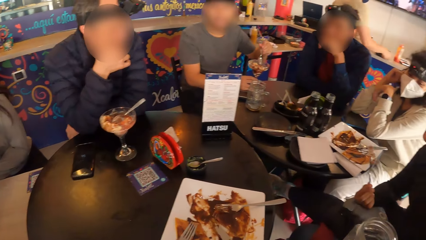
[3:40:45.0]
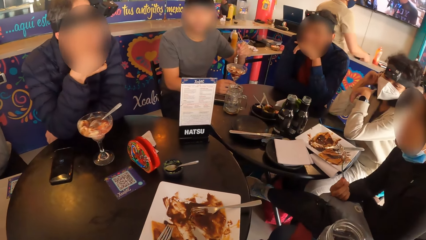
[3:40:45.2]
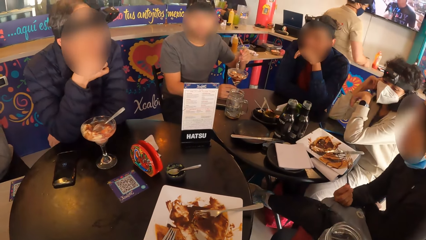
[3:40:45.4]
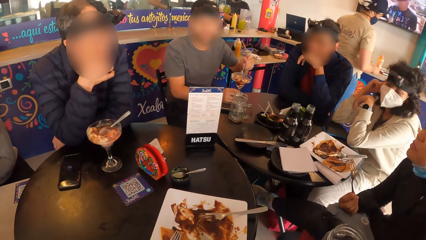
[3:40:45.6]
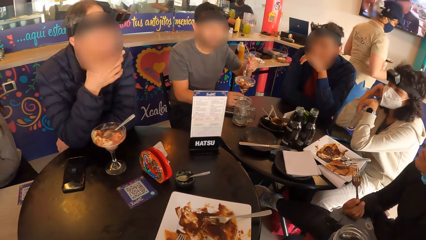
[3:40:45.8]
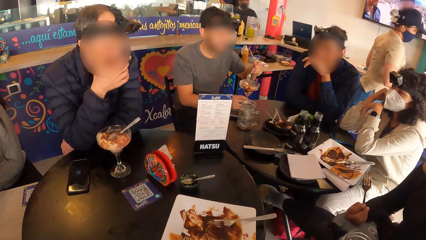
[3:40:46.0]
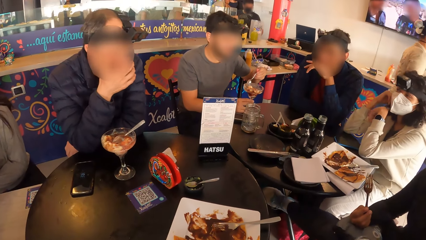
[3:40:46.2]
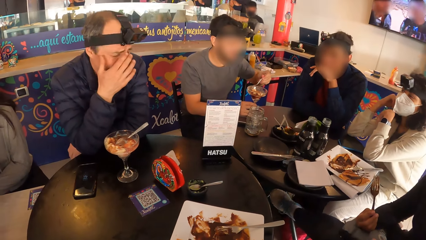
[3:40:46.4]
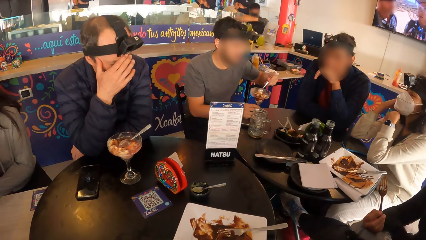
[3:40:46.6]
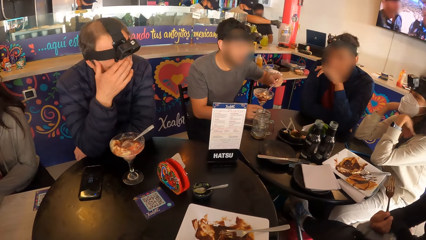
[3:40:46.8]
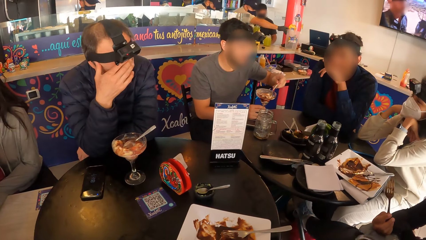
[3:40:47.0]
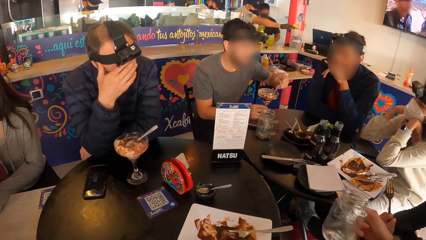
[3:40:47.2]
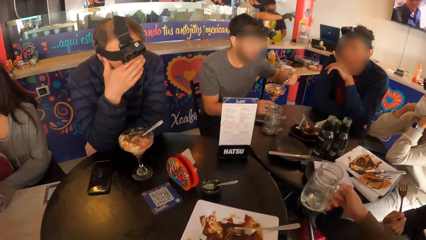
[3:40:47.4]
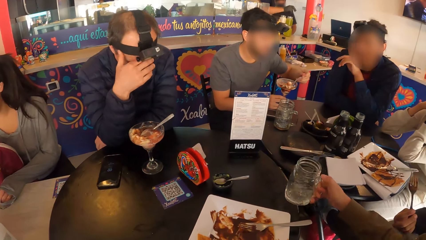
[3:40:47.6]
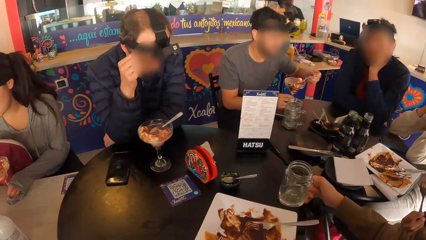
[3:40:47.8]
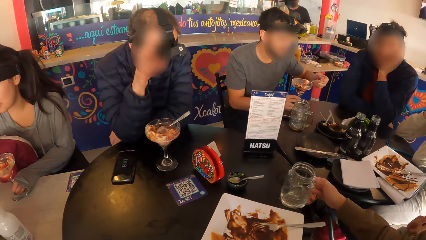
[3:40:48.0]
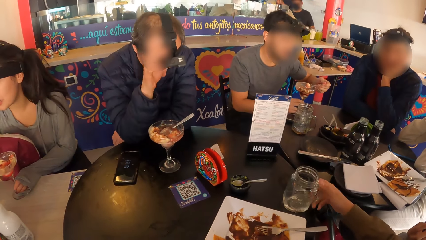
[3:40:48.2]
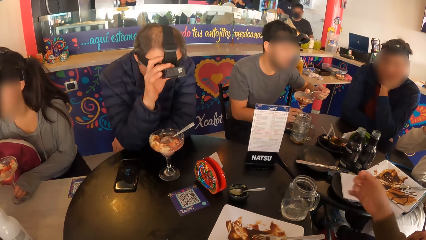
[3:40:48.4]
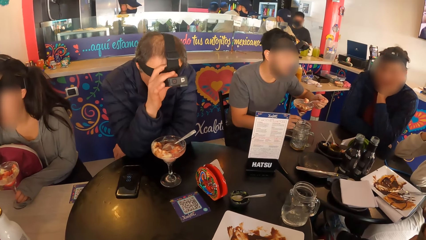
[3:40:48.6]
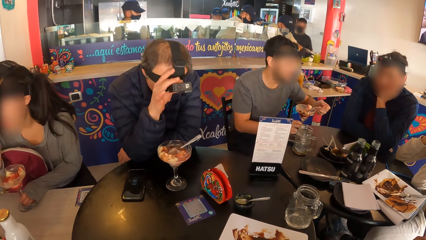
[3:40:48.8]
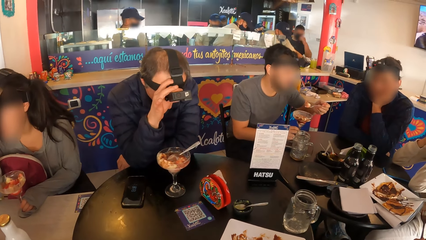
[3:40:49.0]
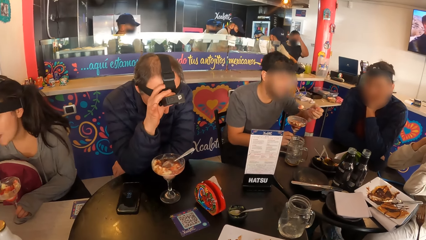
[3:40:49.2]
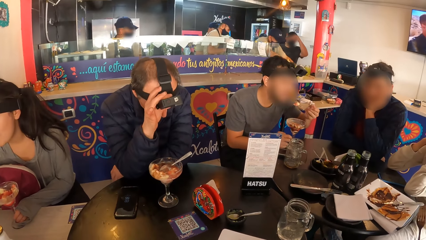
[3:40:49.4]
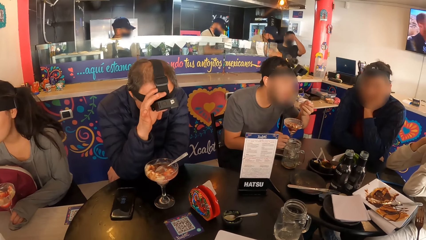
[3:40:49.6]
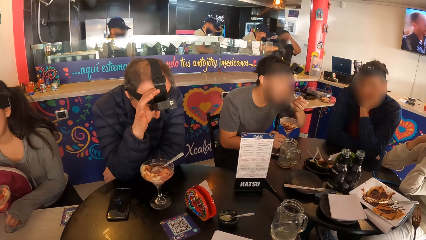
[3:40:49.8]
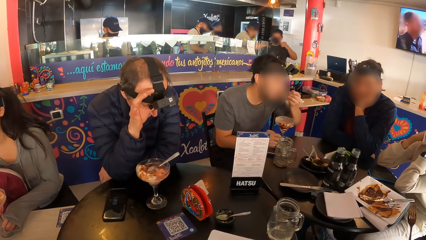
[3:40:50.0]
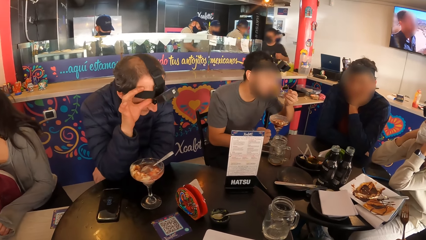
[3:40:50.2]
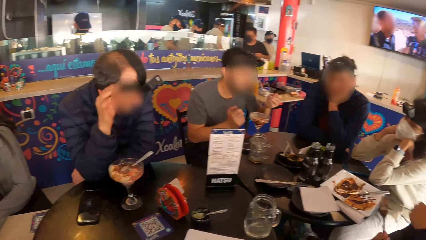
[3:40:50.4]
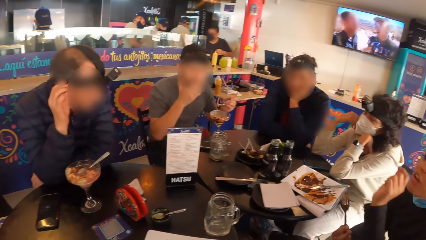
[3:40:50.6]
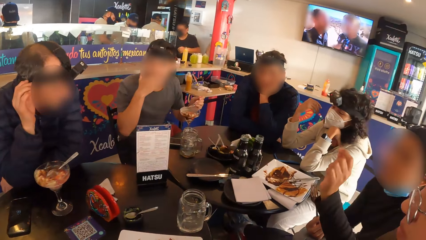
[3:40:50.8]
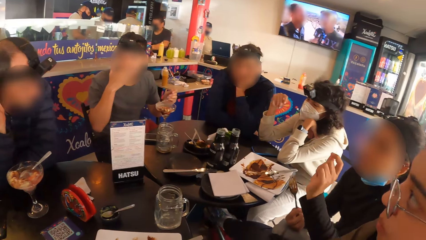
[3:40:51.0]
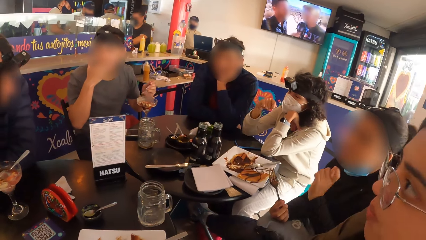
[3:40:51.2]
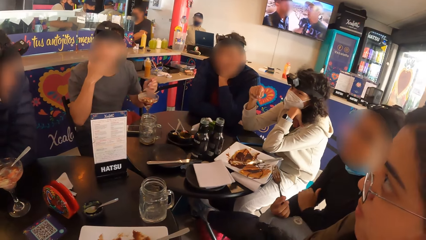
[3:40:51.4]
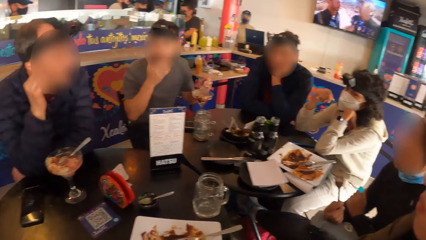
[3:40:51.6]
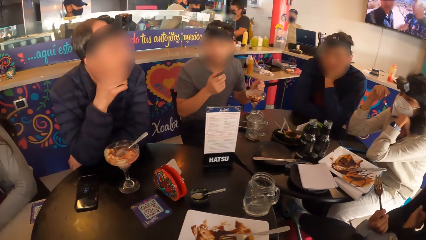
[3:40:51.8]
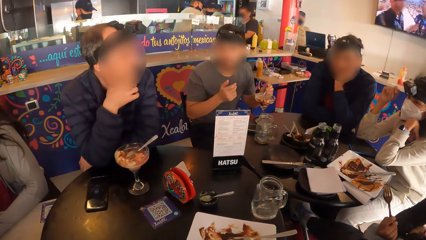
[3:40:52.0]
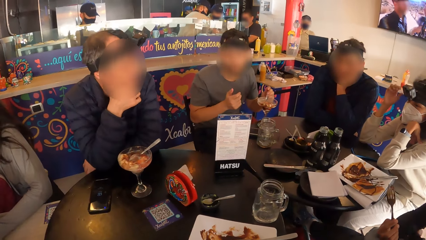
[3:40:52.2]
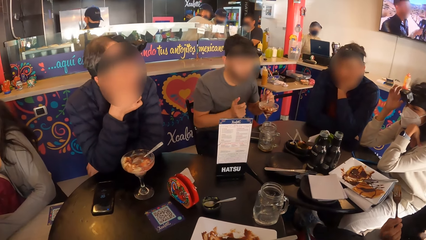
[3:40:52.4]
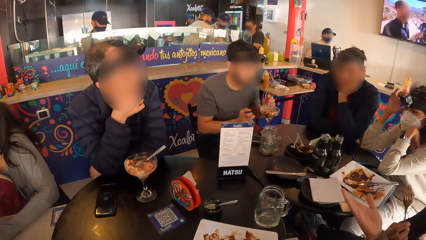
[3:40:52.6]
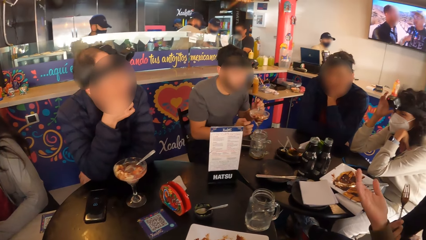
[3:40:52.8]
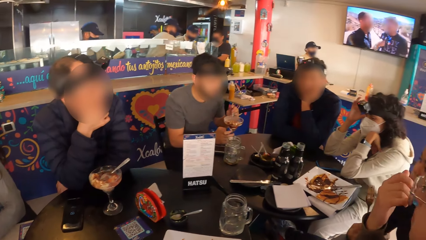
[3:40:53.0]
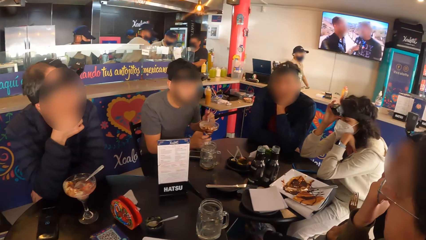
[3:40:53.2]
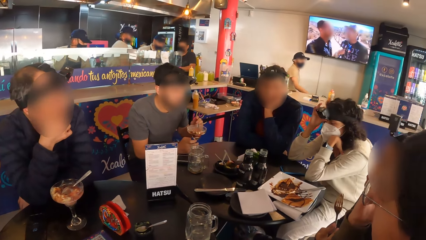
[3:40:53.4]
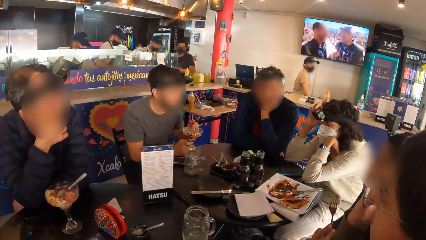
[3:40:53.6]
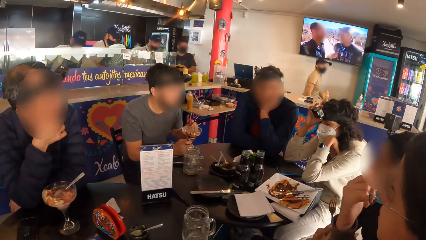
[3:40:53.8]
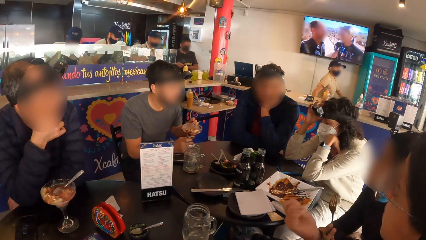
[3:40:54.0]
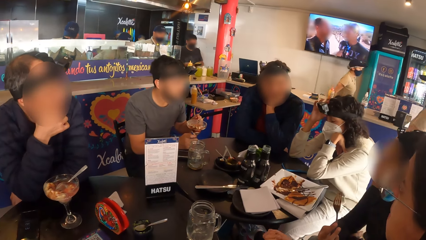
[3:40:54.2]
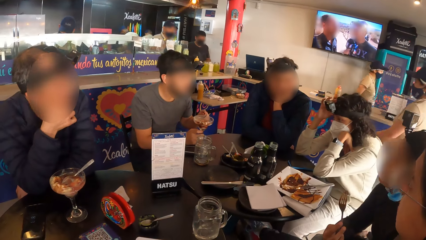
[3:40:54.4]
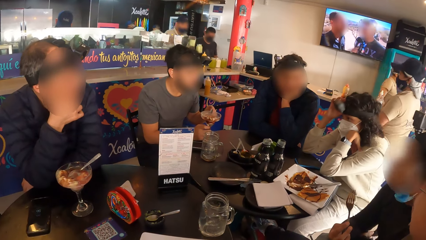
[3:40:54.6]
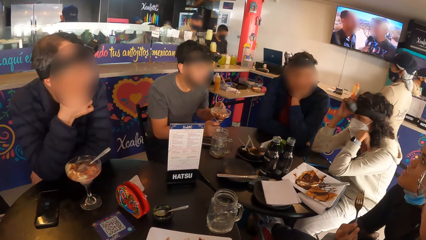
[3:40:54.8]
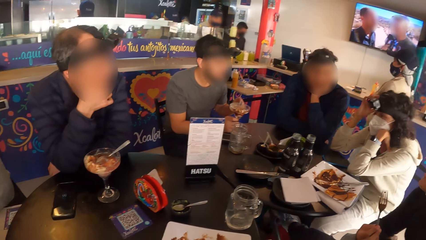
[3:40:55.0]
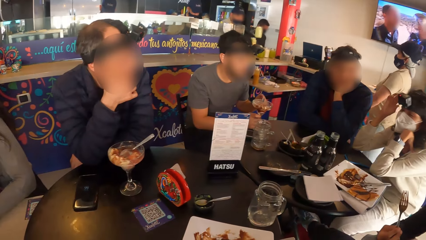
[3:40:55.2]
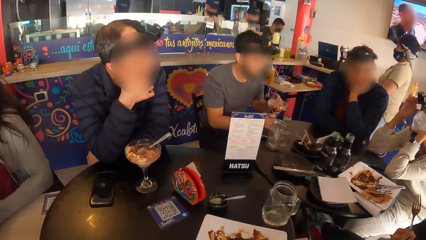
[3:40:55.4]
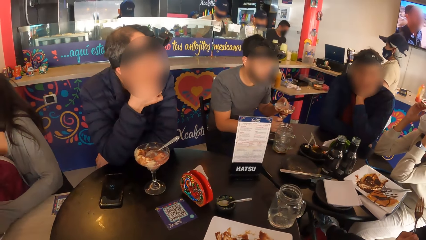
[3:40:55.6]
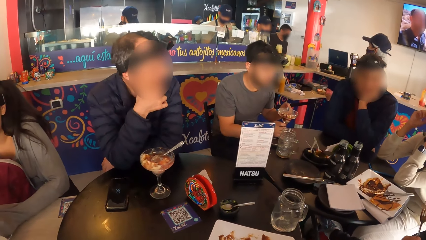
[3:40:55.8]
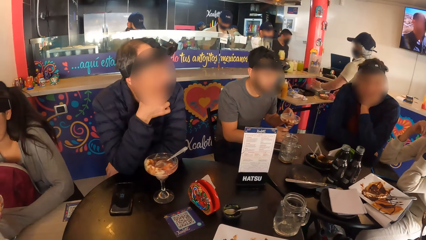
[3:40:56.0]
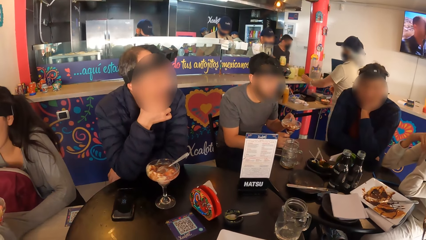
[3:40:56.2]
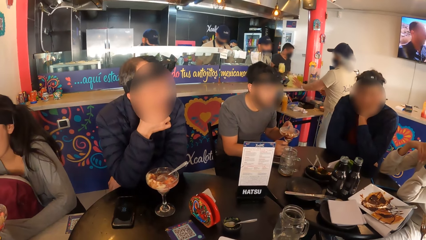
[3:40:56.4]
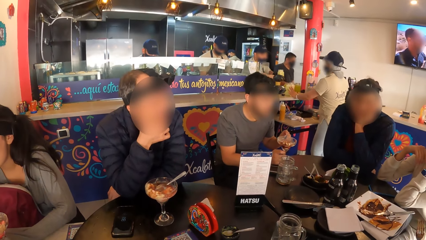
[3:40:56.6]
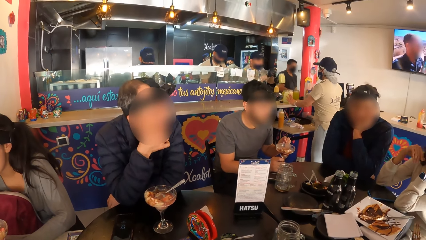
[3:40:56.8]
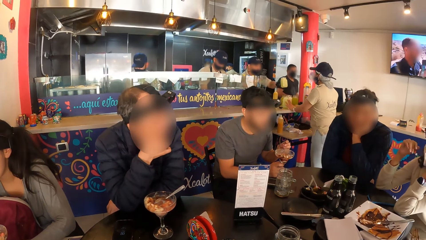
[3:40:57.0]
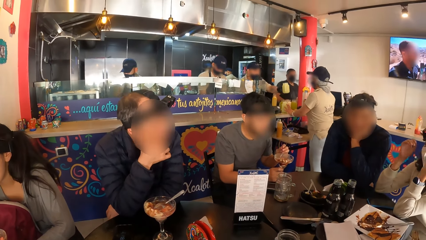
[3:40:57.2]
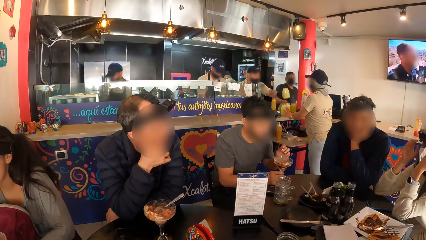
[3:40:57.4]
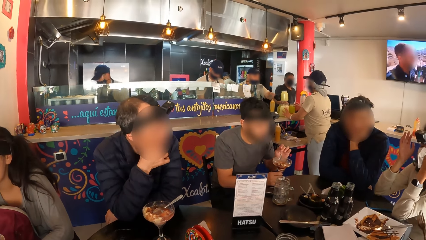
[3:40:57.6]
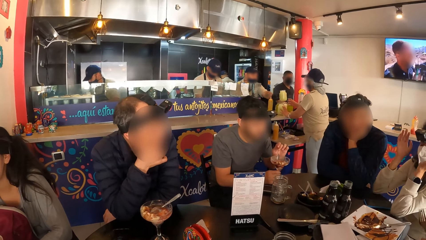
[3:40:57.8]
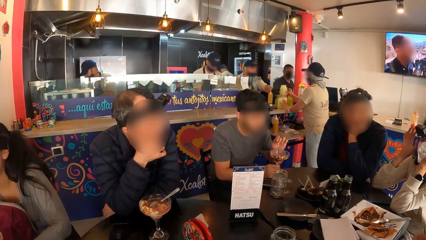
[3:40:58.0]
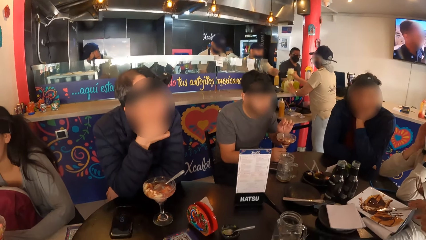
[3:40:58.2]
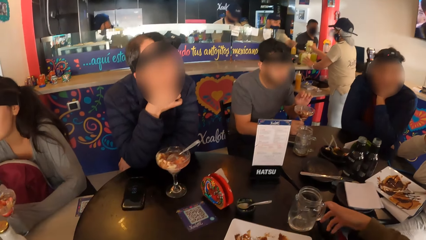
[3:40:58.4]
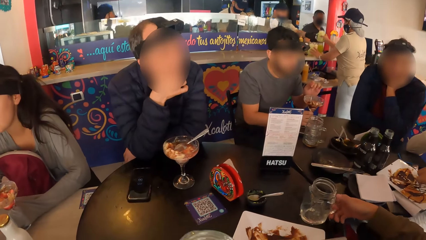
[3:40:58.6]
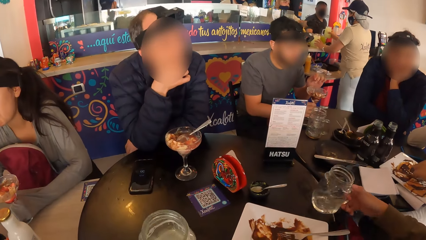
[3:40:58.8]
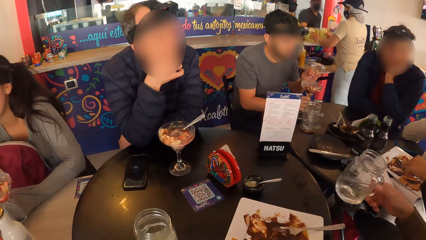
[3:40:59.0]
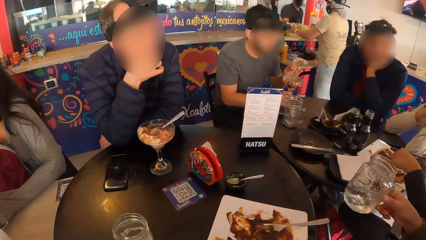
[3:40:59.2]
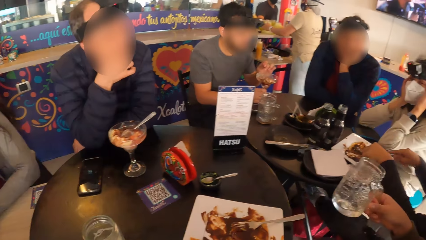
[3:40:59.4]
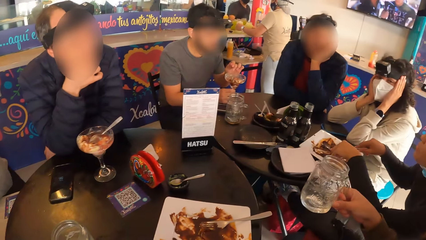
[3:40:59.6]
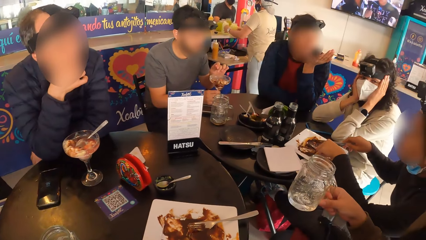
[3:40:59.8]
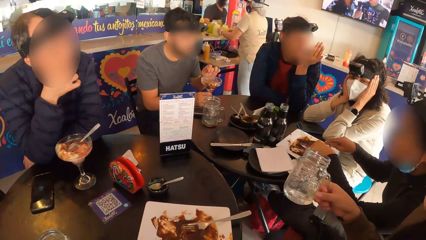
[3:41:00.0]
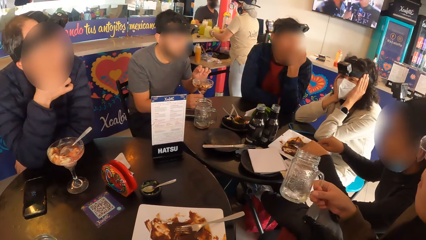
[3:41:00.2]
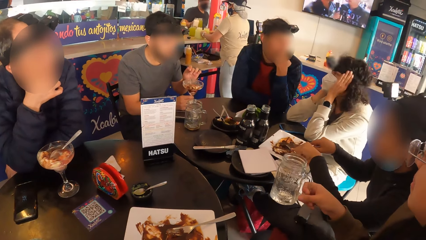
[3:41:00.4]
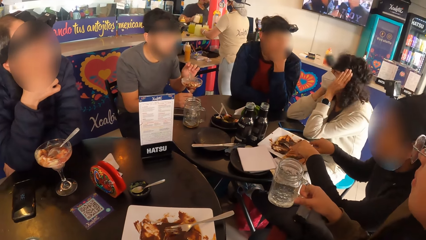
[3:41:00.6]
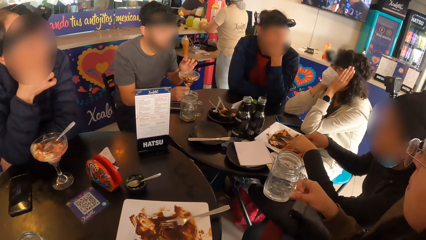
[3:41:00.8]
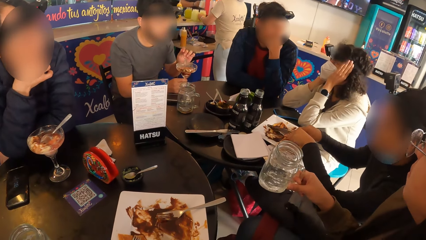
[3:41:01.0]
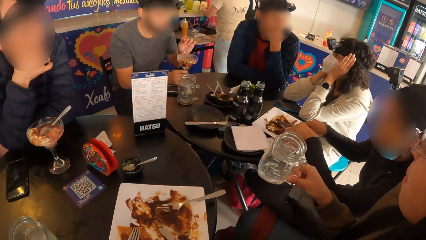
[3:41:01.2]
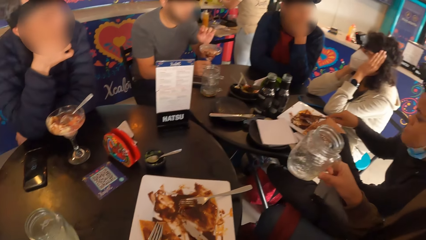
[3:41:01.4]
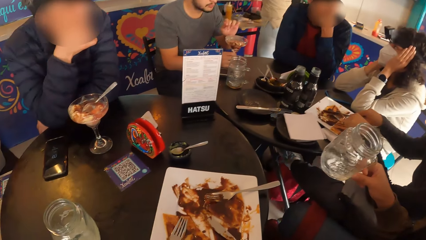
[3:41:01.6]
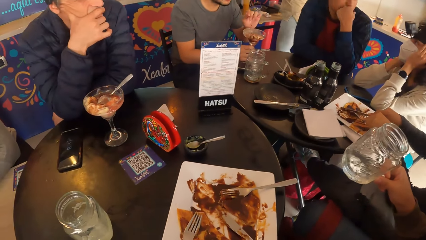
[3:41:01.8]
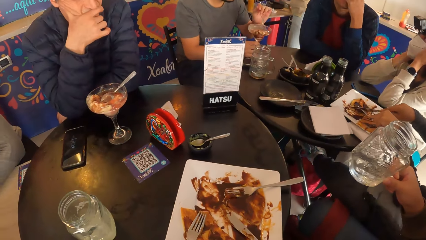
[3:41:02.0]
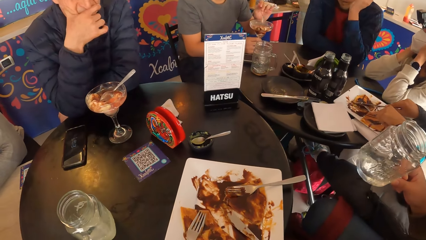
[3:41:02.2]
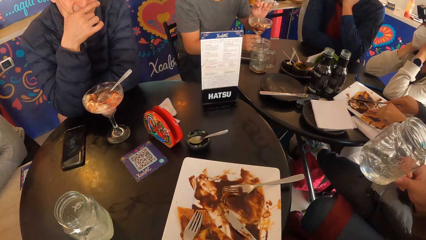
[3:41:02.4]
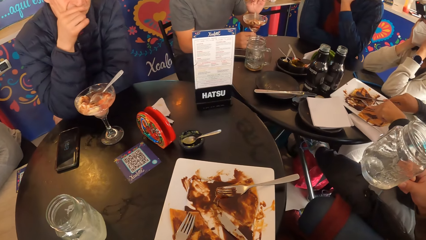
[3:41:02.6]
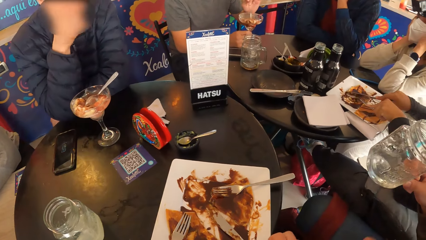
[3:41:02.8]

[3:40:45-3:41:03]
A woman drops the glass of water on the table with her right hand. A man takes ice-cream from a glass cup with a spoon in his left hand. Another man adjusts a camera on his head with his right hand. The other man places his right hand on his jaw. Another woman adjusts a camera on her head with her right hand. The first woman picks the glass of water from the table with her right hand. The camera wearer puts the cup on the table. A third woman slices waffles in a plate on the table with a knife in her right hand.
